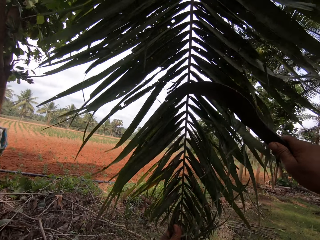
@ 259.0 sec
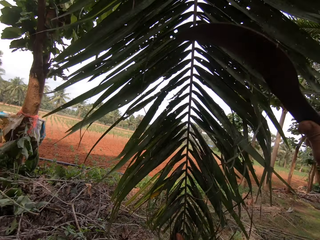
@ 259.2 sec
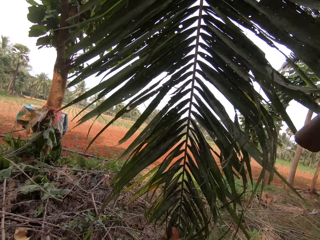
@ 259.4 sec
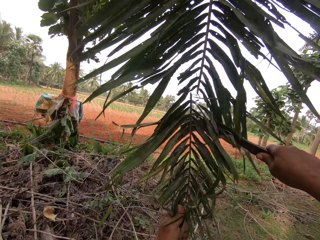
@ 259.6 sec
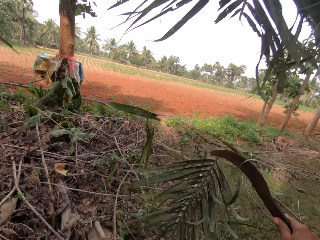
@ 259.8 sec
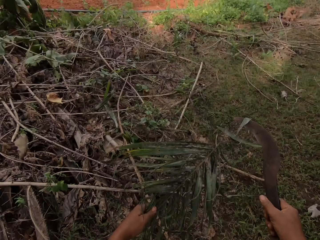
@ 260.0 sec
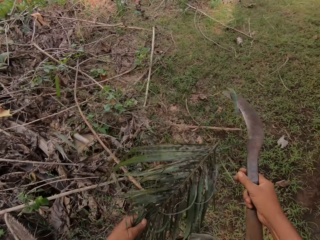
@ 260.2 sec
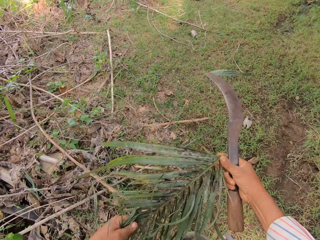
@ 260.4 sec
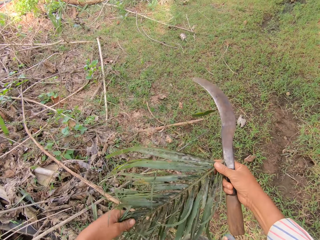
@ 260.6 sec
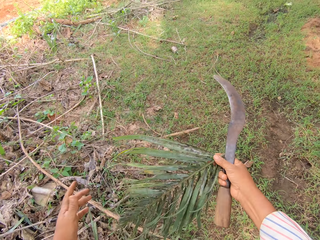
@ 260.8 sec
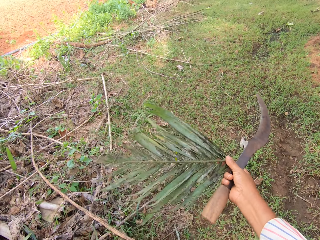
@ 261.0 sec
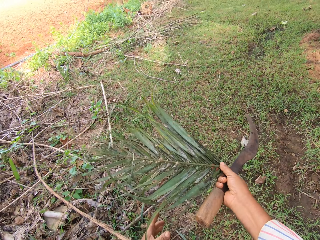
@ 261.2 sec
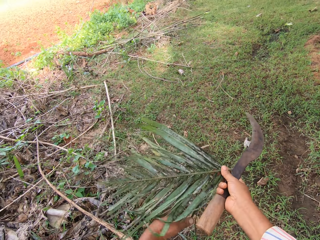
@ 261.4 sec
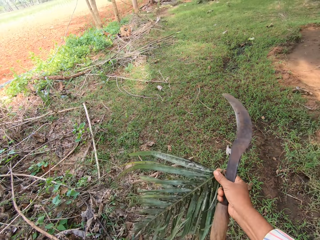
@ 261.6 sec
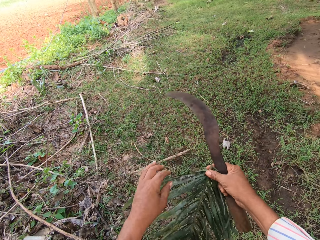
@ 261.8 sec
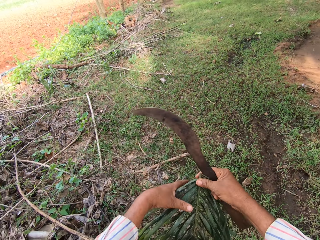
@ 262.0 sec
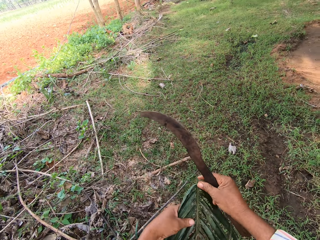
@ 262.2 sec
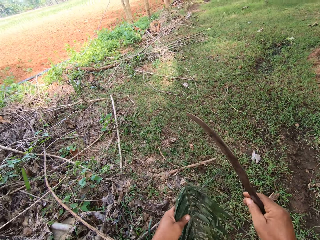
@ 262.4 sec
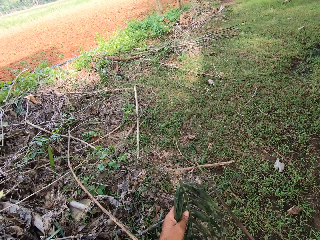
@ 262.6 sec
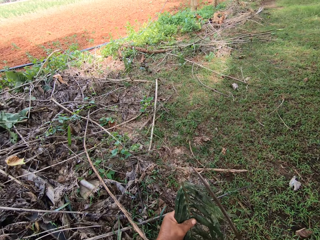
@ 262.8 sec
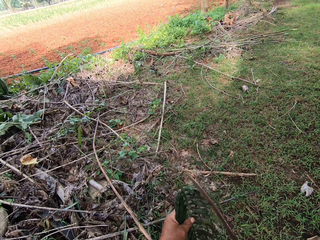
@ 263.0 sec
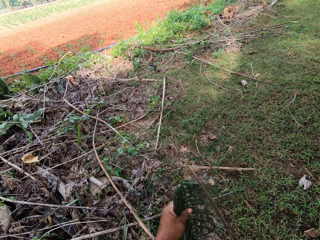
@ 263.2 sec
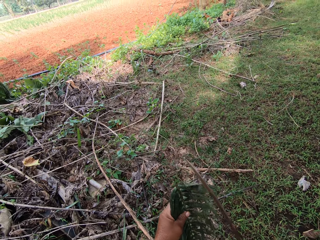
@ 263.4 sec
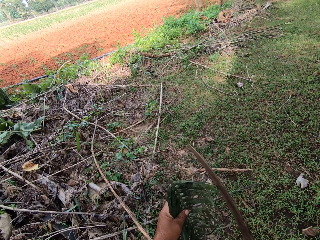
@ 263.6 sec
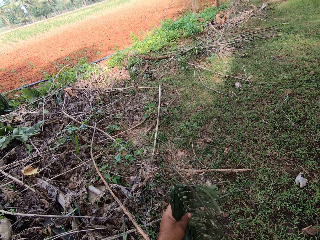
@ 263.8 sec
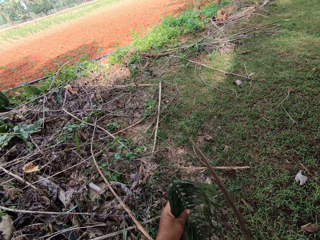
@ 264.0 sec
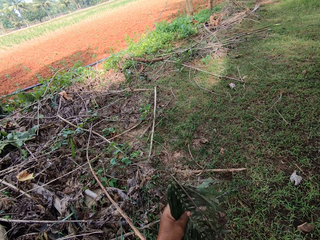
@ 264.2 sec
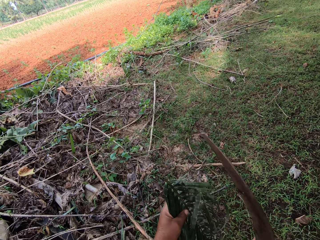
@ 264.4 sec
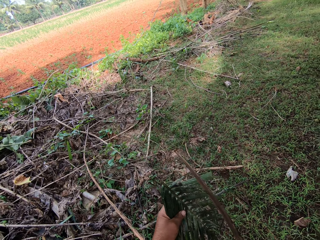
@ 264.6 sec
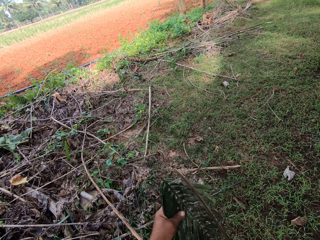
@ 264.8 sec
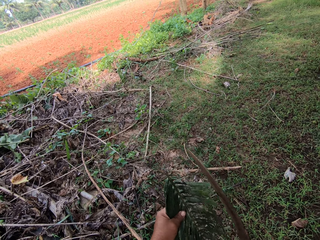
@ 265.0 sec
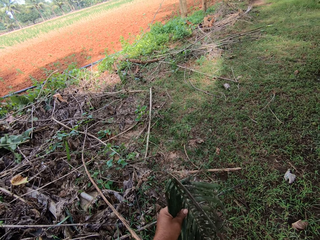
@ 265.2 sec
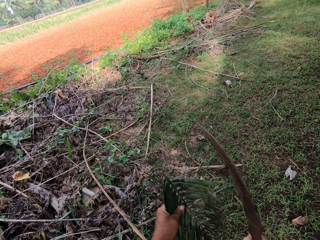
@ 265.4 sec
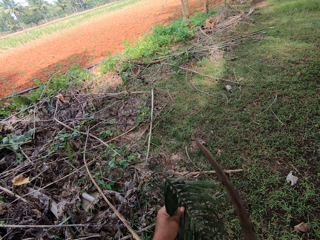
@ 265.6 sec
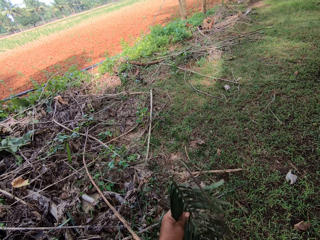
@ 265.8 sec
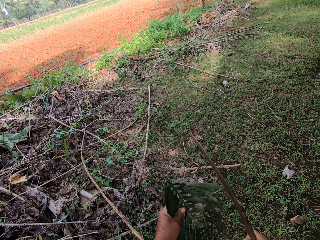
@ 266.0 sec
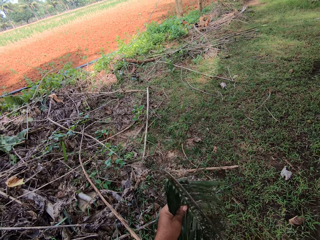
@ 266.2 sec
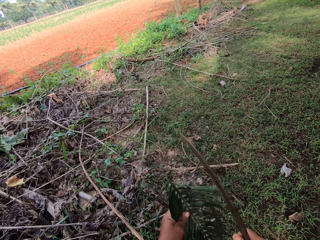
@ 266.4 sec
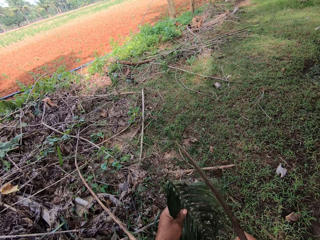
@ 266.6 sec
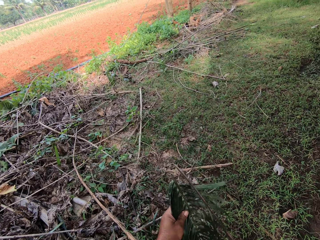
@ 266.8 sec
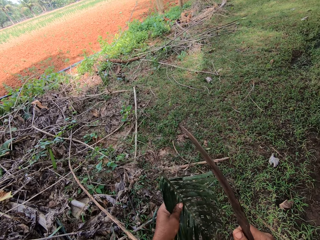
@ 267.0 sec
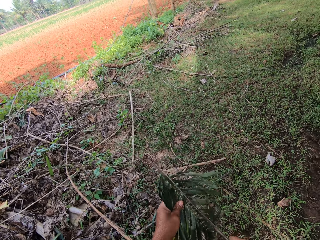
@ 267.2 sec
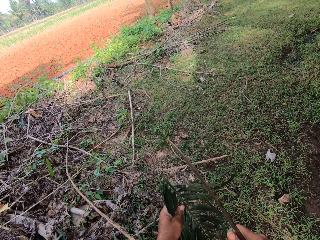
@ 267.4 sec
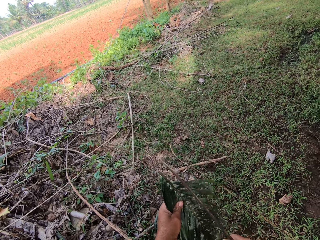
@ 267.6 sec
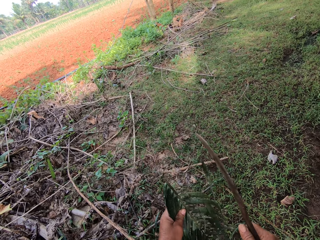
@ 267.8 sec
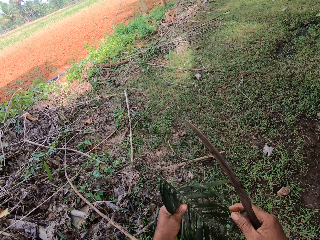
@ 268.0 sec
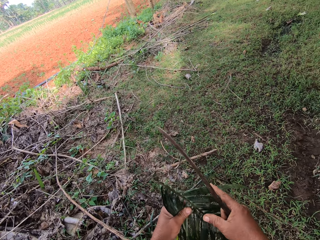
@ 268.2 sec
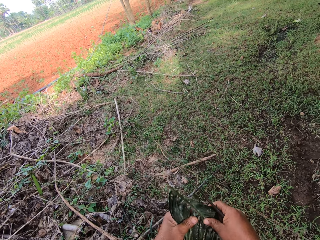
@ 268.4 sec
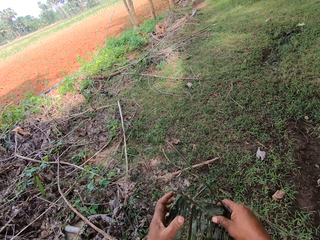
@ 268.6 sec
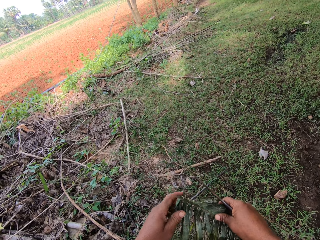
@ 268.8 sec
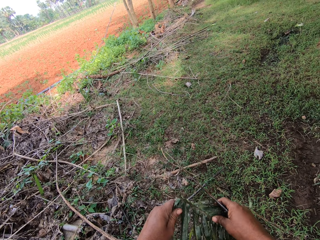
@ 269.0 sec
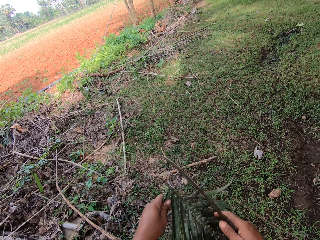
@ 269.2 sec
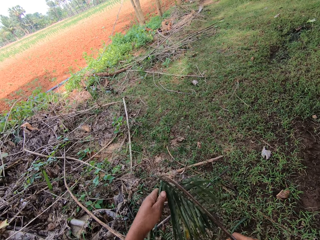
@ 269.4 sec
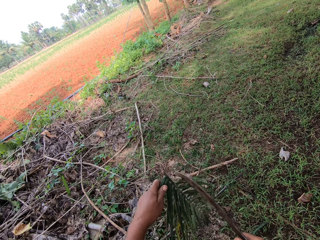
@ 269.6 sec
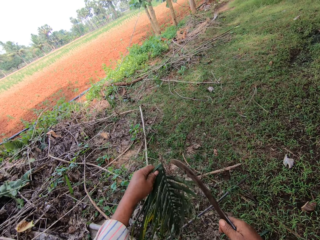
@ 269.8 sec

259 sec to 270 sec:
The camera wearer holds a branch. They cut the branch and cut off the leaves.

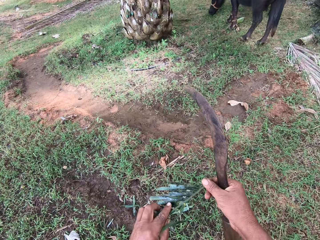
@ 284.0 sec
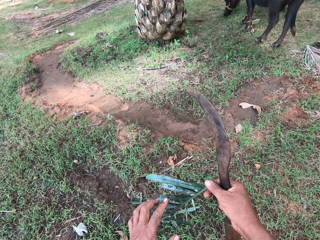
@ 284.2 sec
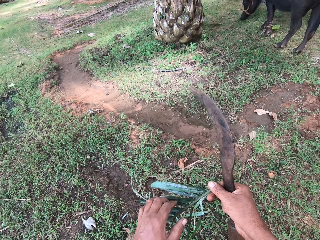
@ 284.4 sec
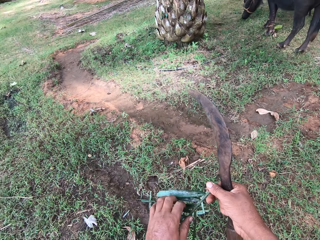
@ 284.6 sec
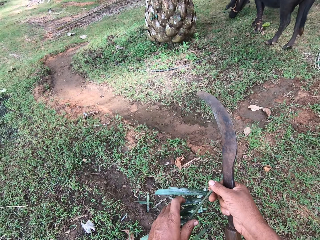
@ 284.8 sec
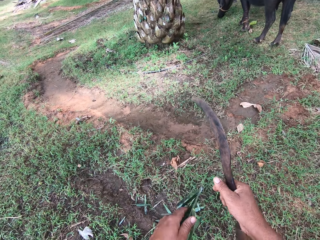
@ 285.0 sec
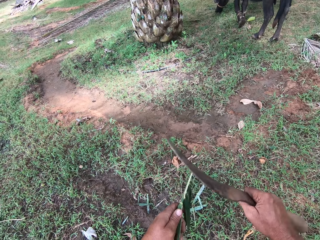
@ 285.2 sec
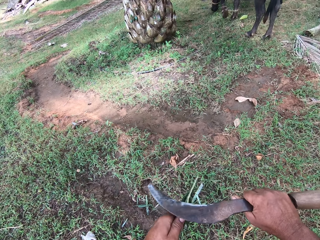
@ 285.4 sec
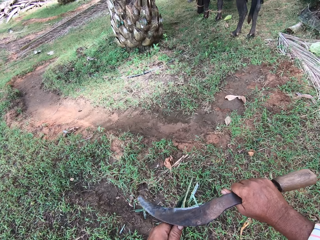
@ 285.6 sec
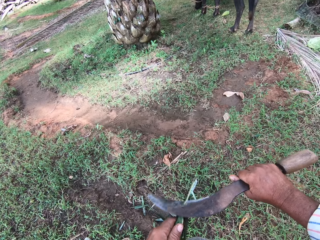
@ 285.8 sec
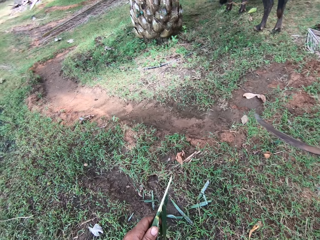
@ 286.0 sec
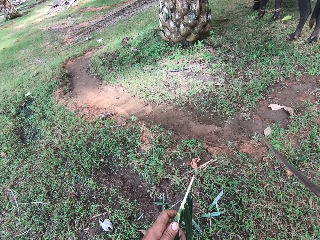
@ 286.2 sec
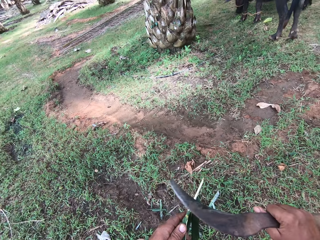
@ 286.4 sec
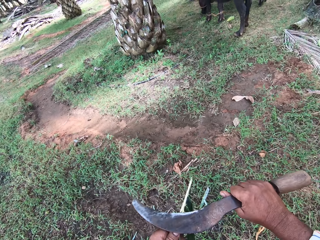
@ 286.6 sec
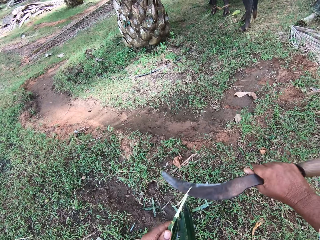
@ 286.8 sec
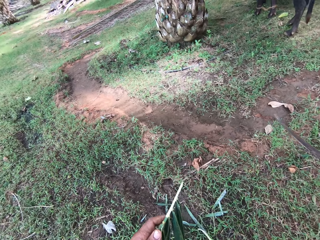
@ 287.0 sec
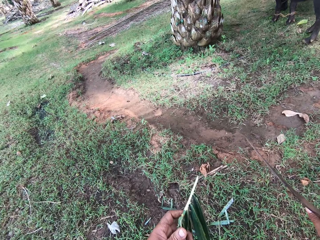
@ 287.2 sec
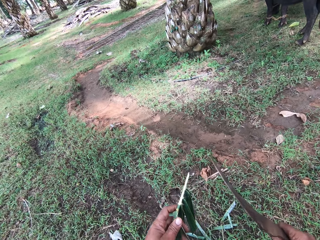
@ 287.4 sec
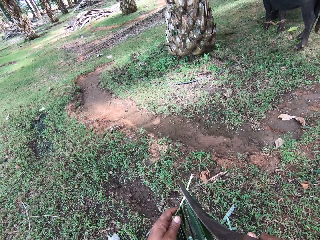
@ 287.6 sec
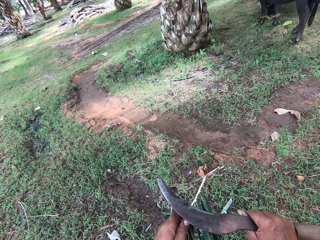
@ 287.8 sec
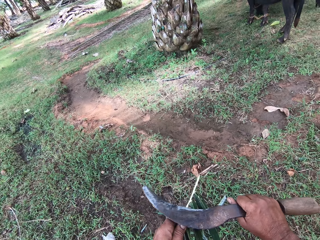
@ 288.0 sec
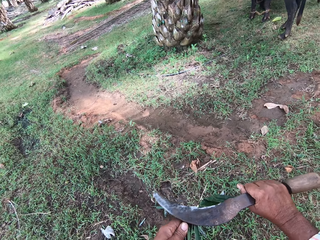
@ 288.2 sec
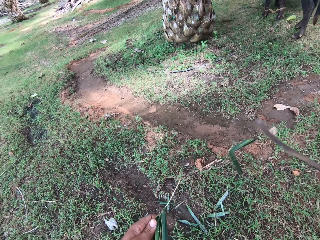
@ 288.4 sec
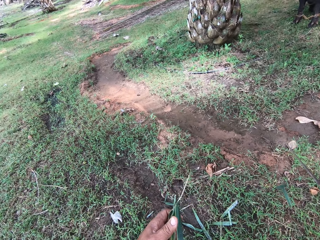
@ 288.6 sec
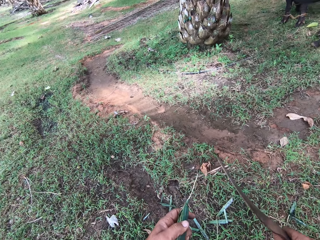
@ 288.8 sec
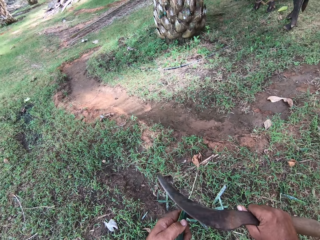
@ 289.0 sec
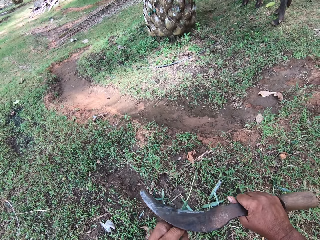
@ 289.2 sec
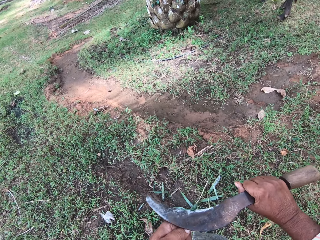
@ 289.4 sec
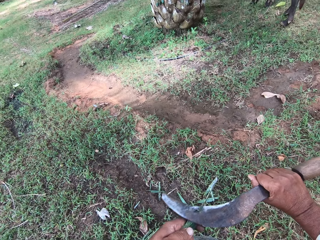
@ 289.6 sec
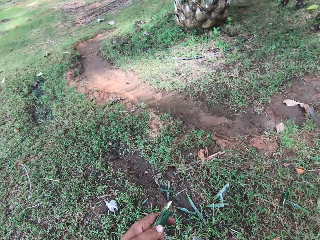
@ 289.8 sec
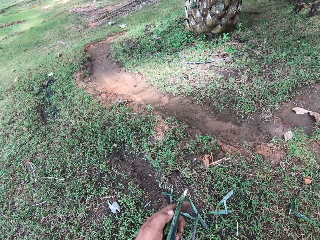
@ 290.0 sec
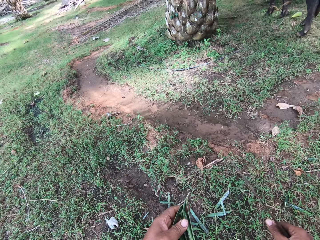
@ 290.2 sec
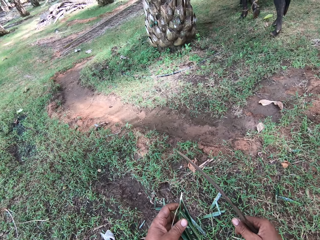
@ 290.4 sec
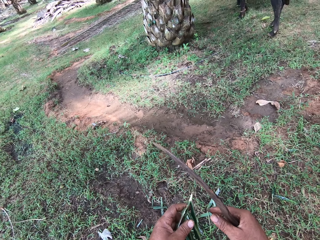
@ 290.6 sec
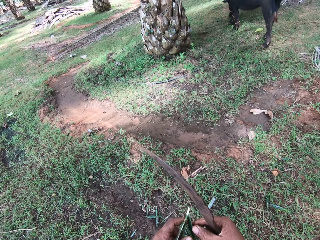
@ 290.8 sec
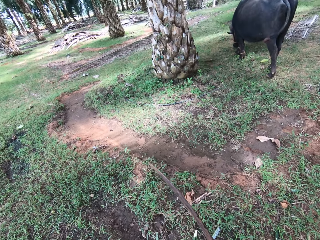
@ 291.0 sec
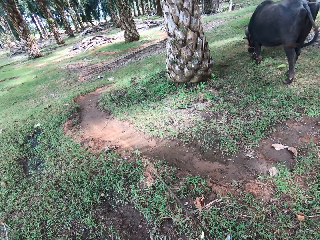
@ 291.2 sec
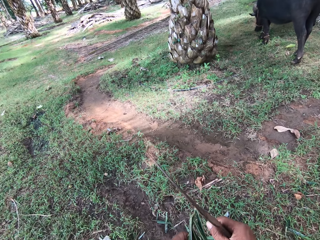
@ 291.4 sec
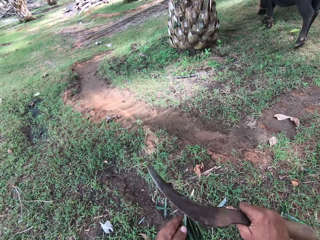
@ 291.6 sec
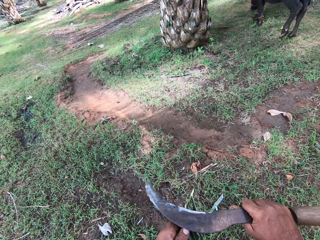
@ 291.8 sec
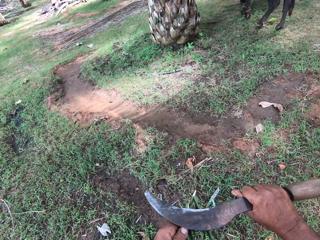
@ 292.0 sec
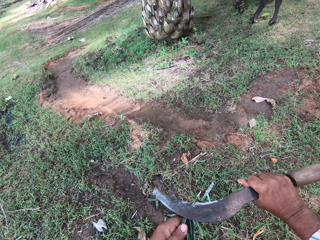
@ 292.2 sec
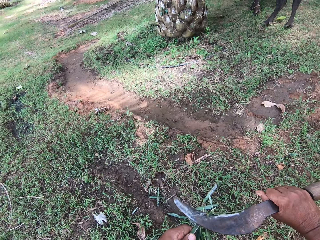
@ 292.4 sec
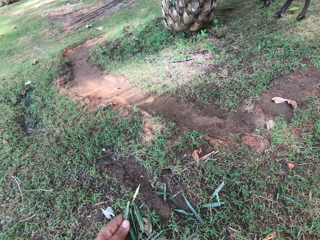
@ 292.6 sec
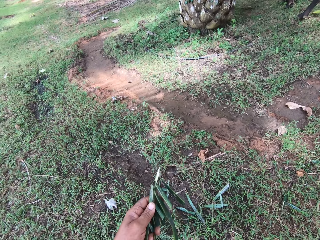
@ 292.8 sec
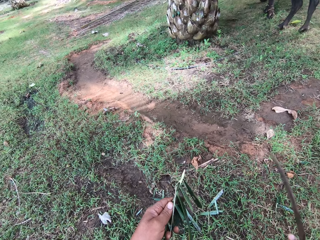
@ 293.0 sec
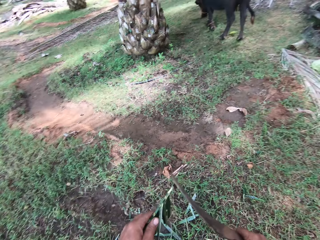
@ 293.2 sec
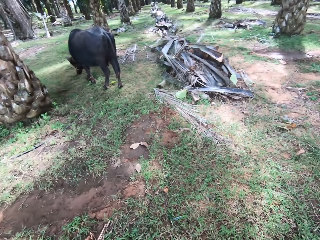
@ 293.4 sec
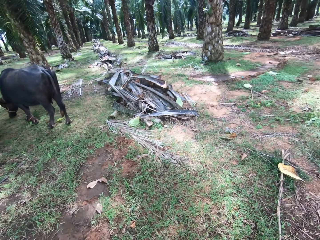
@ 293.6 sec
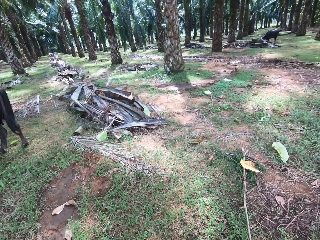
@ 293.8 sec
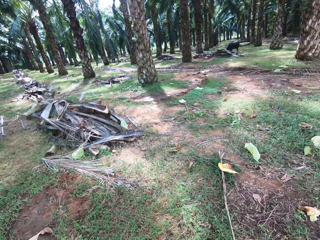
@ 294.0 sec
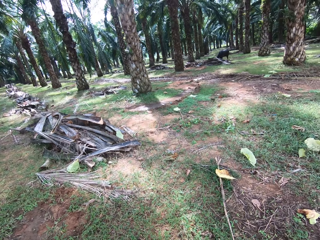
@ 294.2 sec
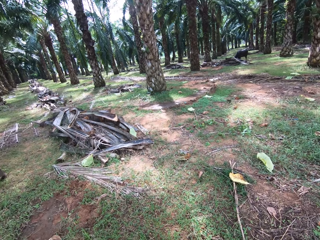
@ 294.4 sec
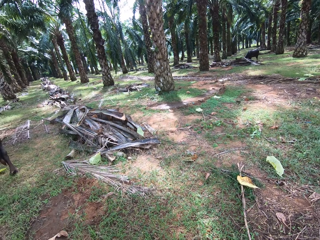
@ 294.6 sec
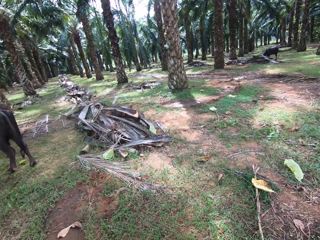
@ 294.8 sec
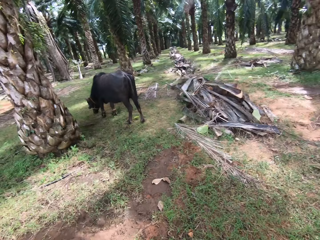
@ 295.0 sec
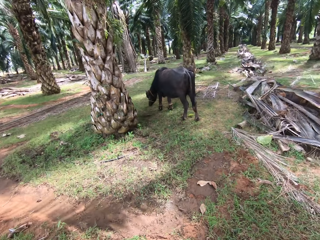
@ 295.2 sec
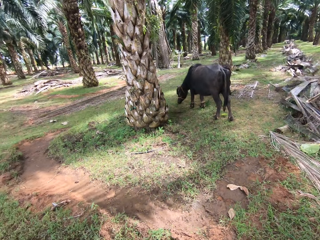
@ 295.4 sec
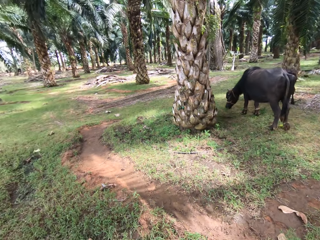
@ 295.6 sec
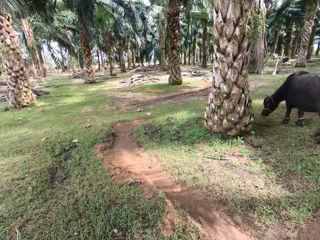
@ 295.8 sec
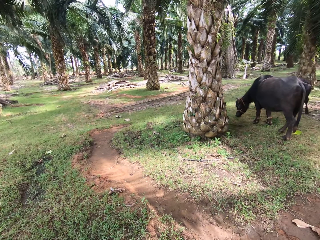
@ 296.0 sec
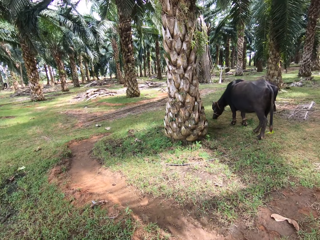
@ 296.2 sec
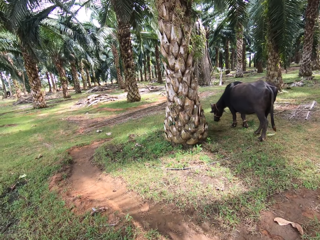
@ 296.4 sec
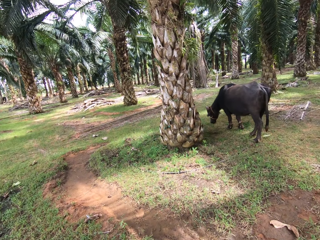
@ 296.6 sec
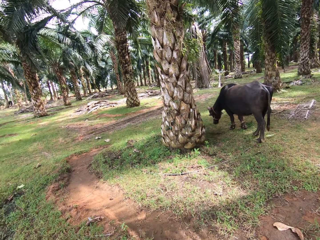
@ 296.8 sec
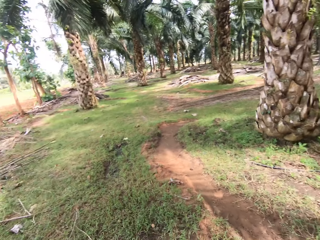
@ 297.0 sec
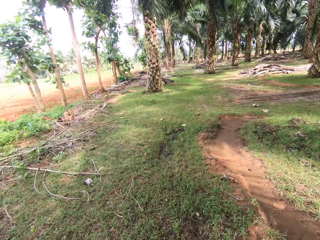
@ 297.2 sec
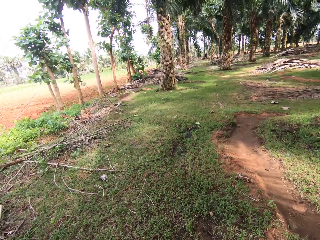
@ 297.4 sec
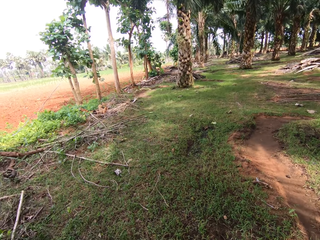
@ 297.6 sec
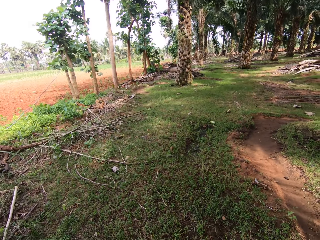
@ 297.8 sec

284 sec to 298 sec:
The camera wearer cuts the palm leaf rachis. They look around the farm.
